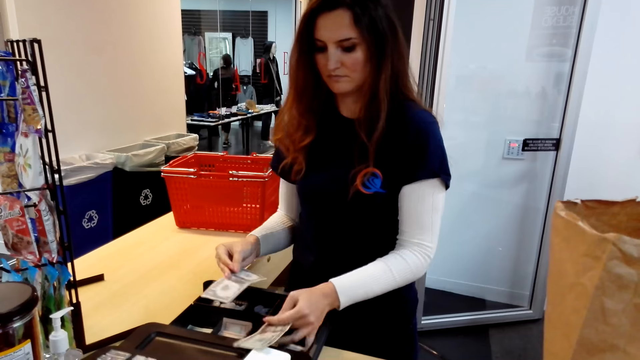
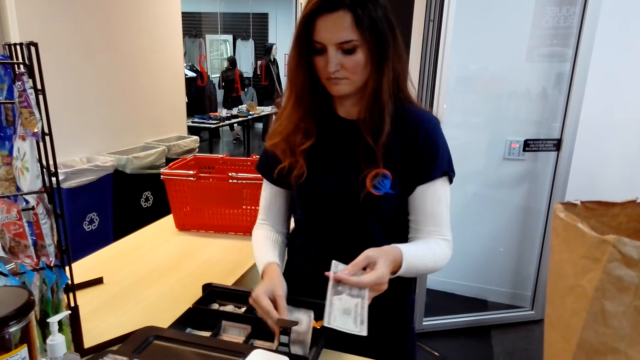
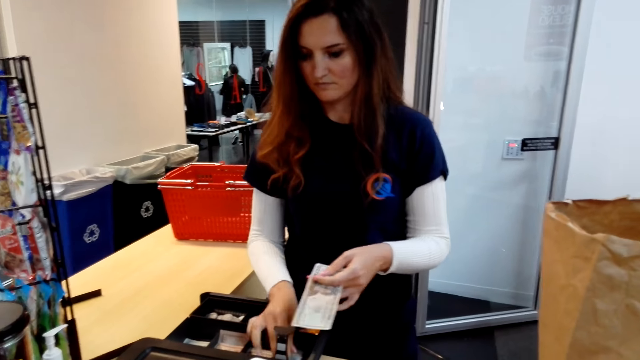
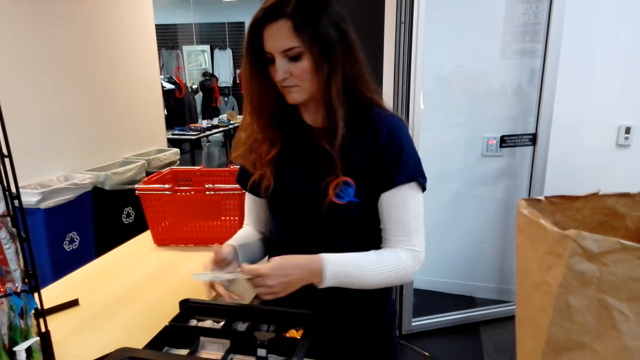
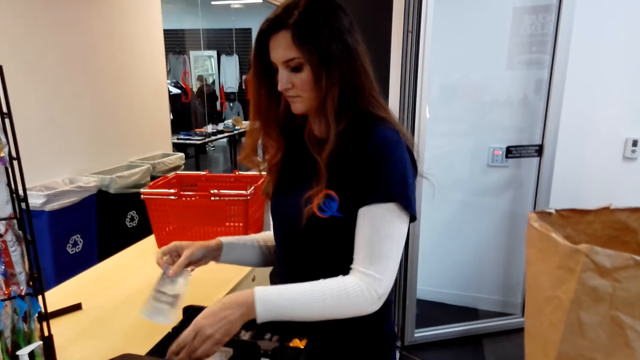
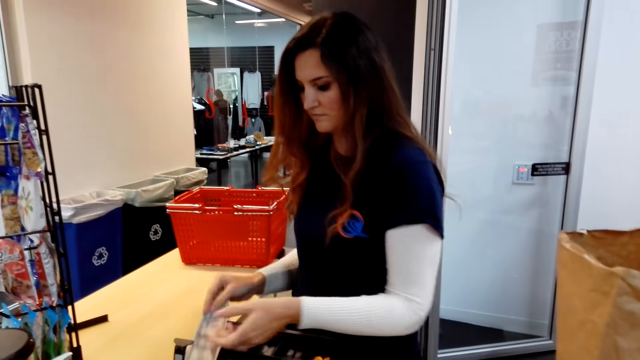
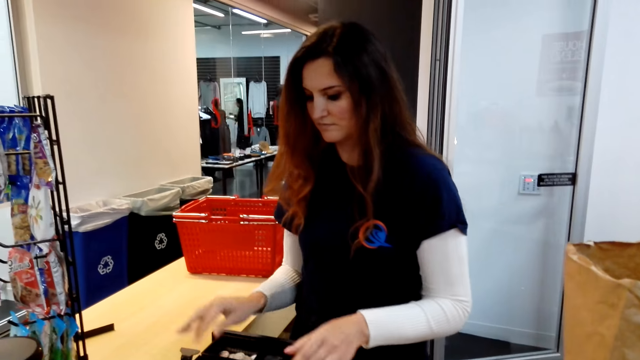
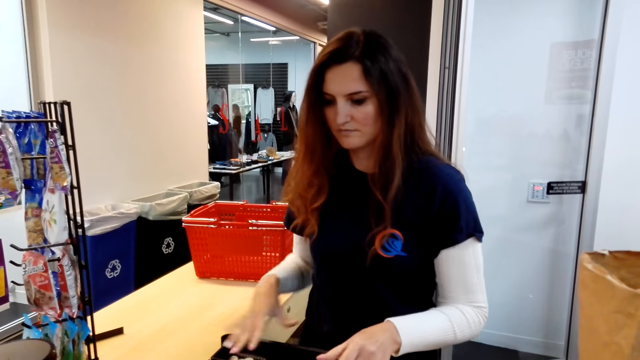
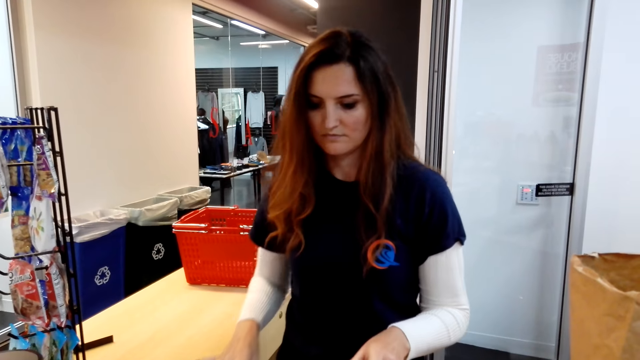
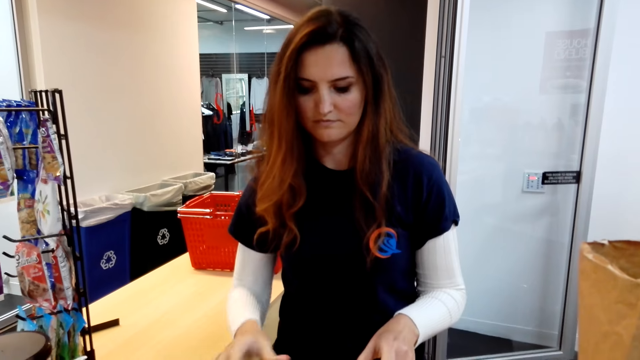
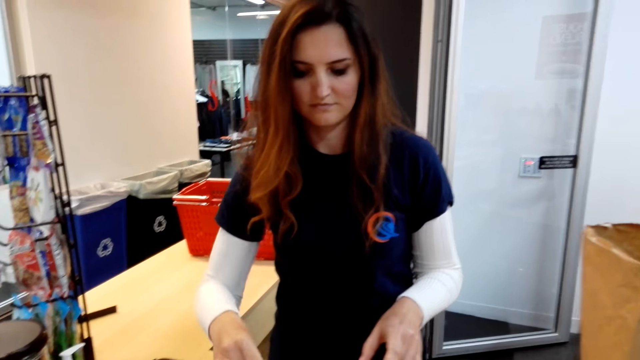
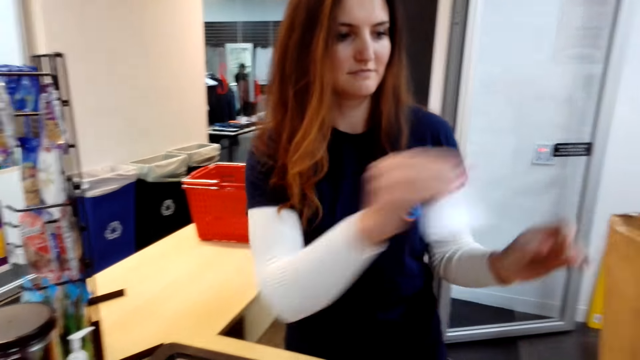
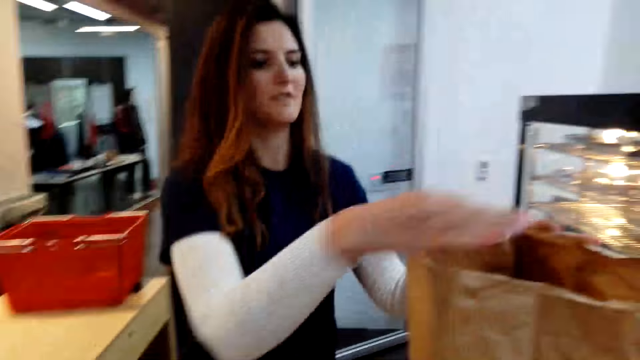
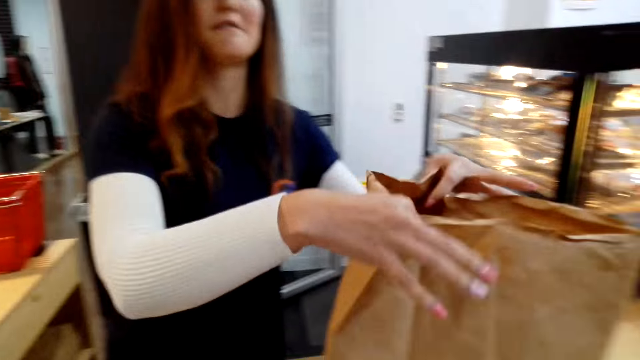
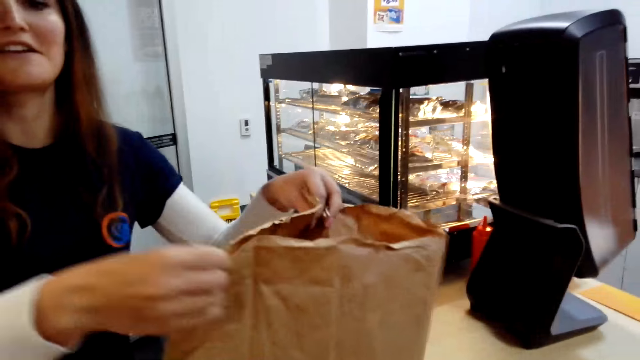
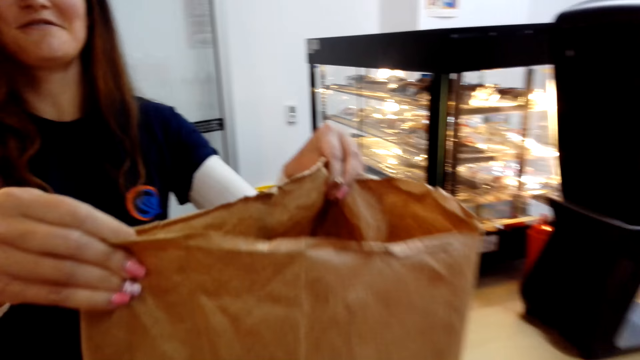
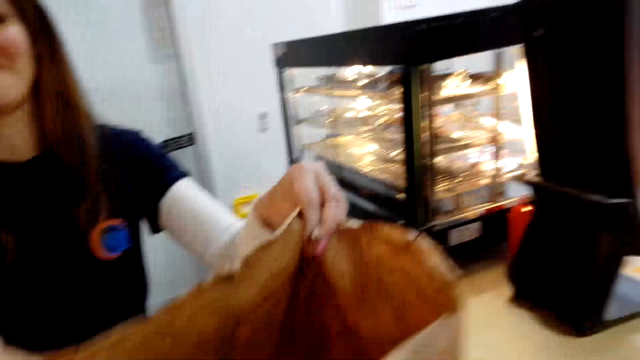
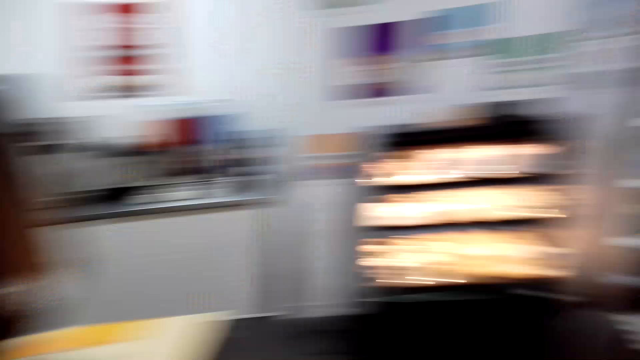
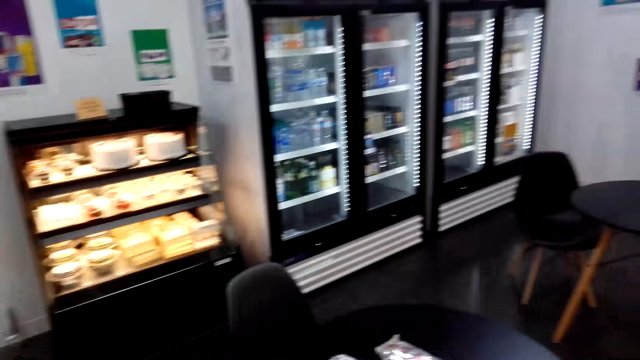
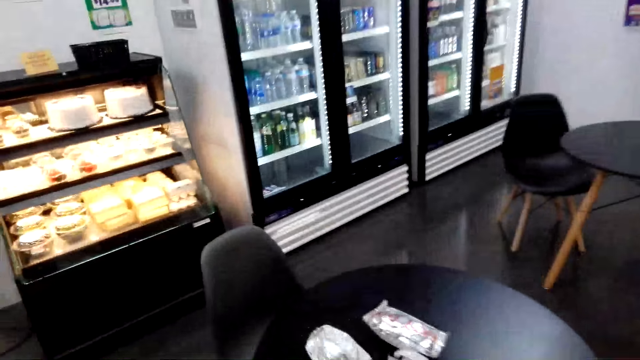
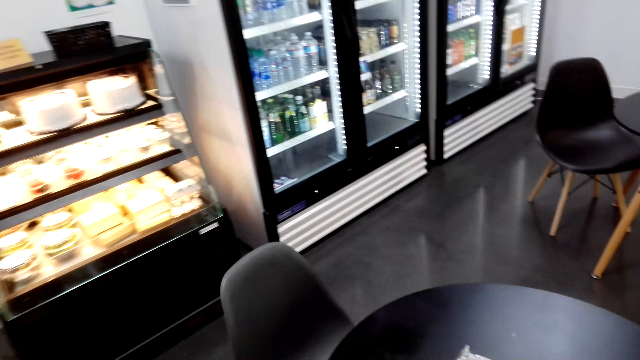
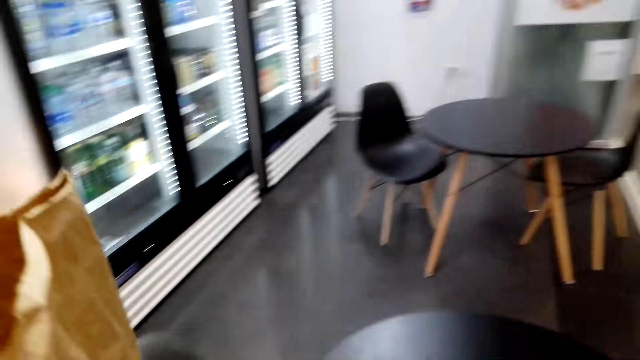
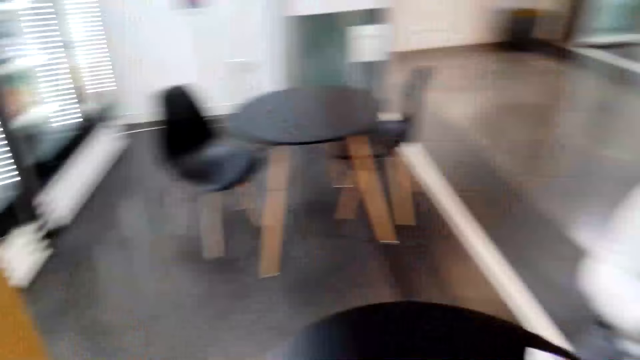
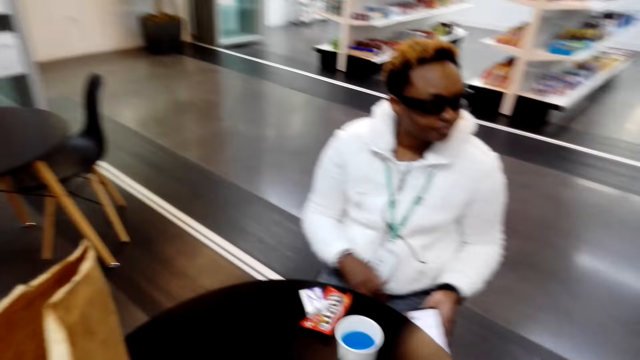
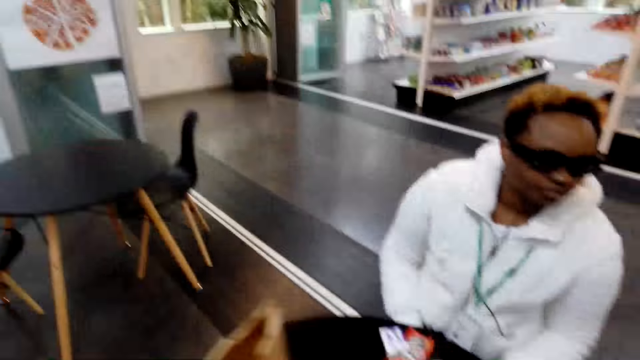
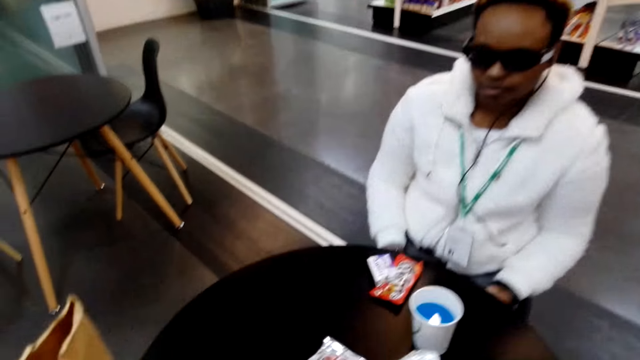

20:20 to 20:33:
The woman closes the drawer, takes the receipt, puts the receipt in the package bag, and gives the camera wearer the package bag. The camera wearer looks around. They walk around.

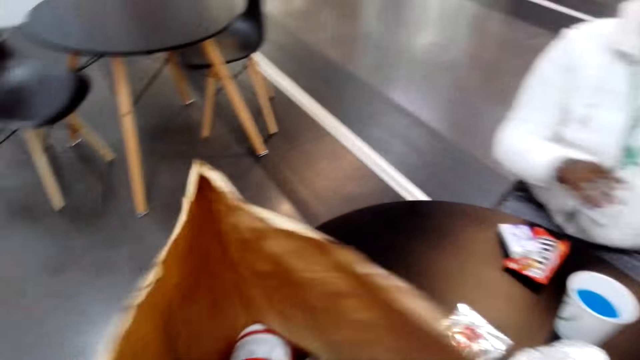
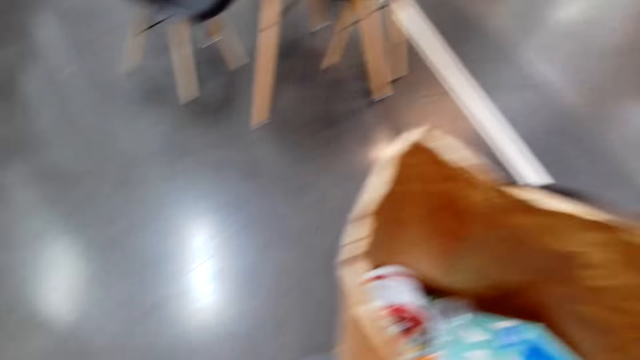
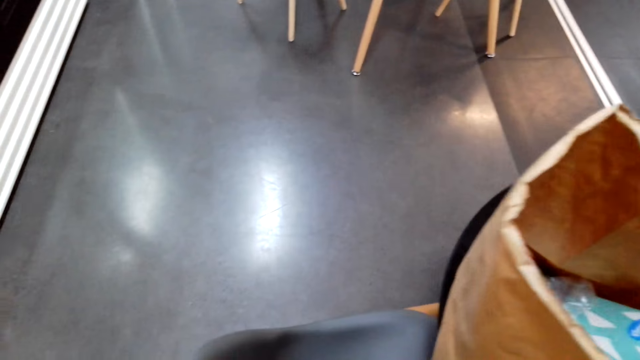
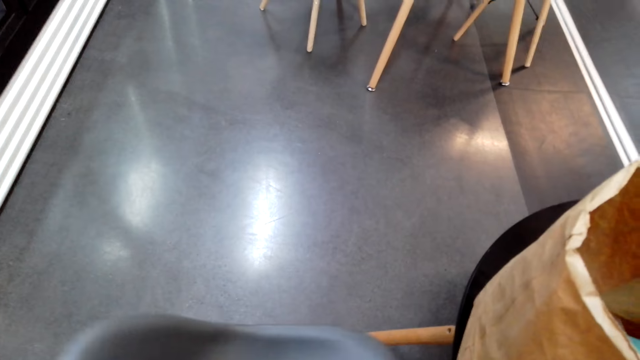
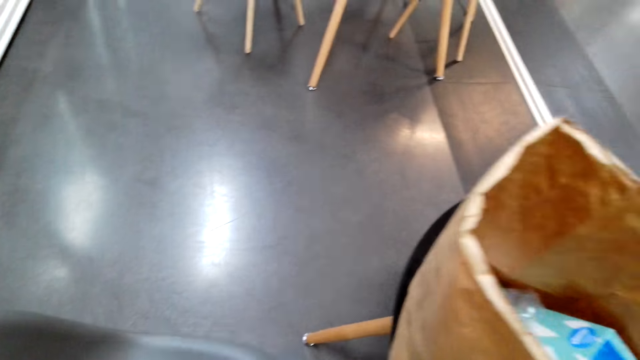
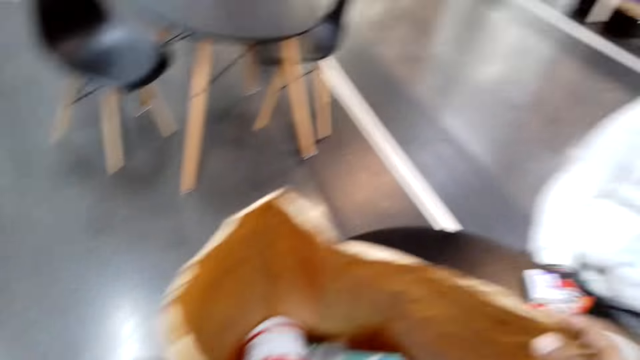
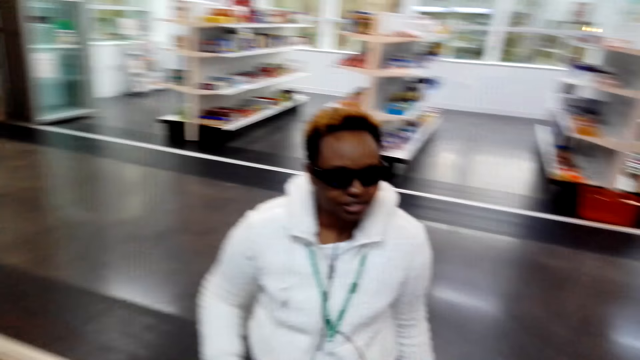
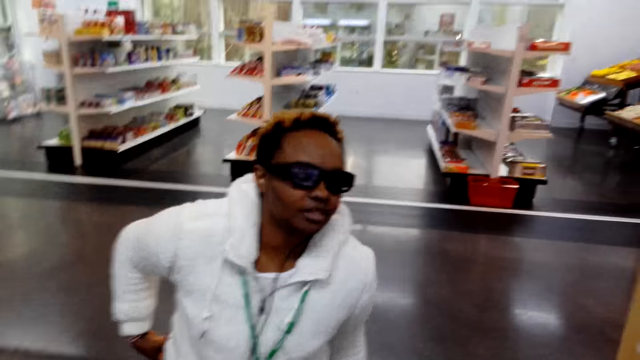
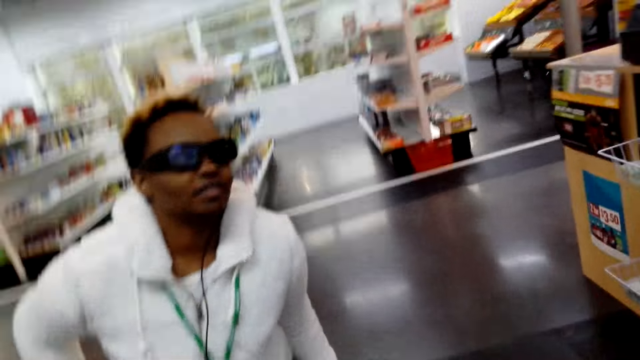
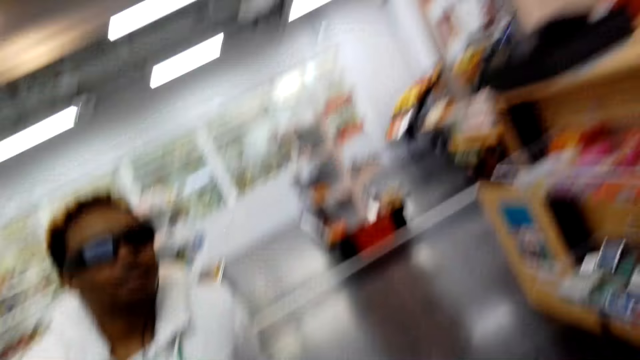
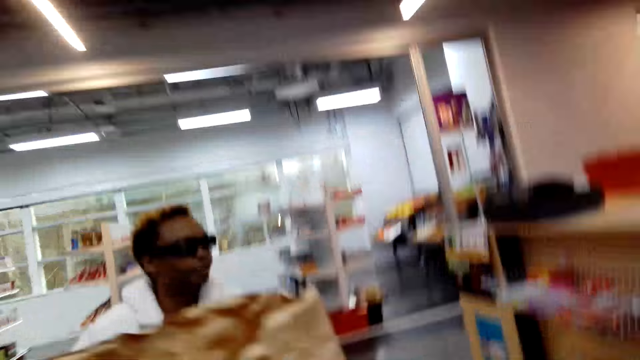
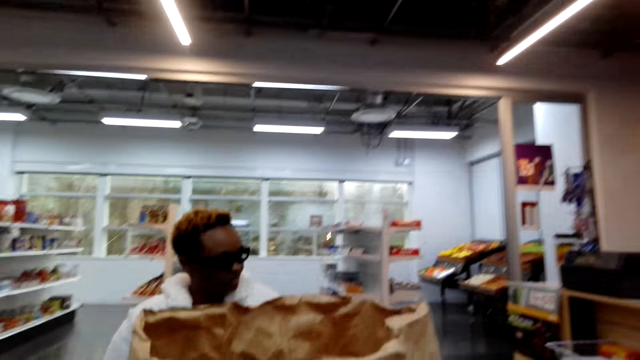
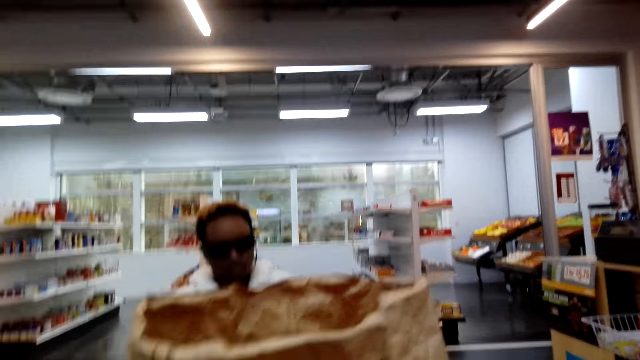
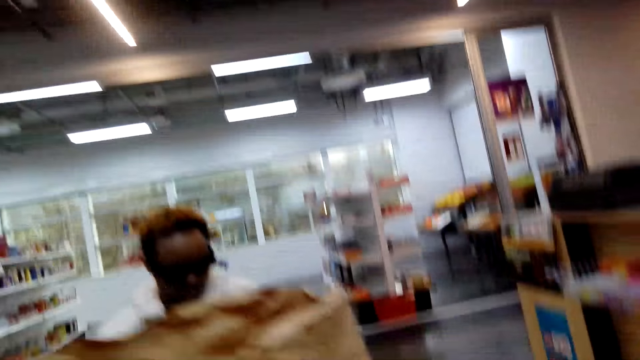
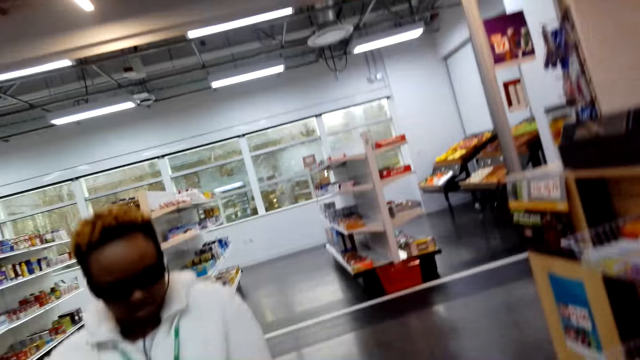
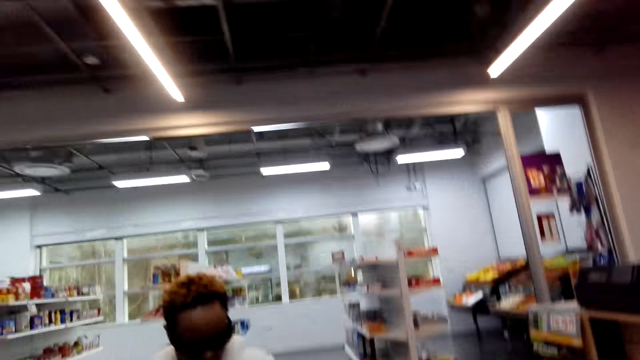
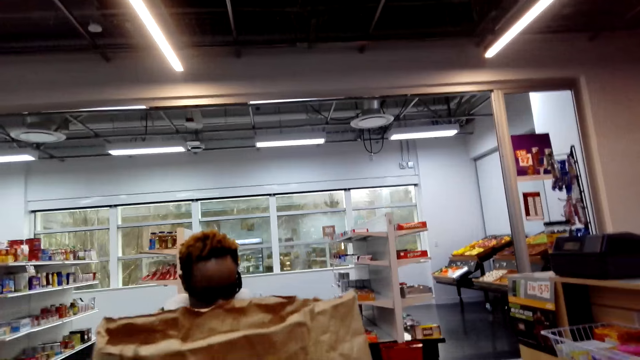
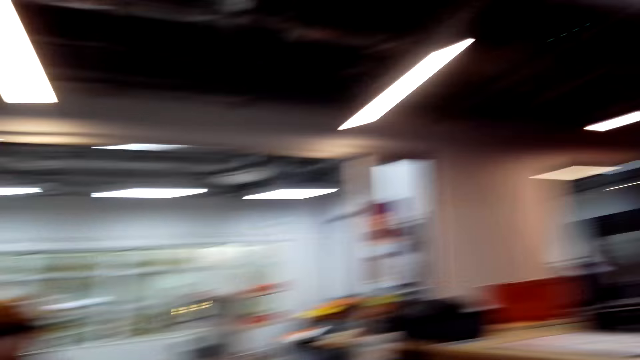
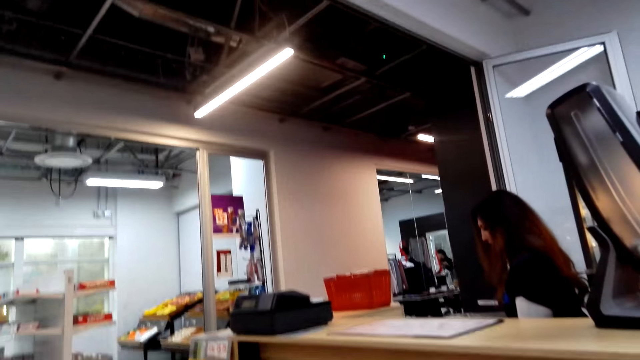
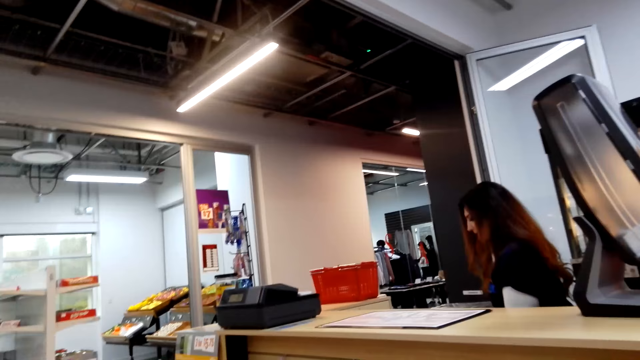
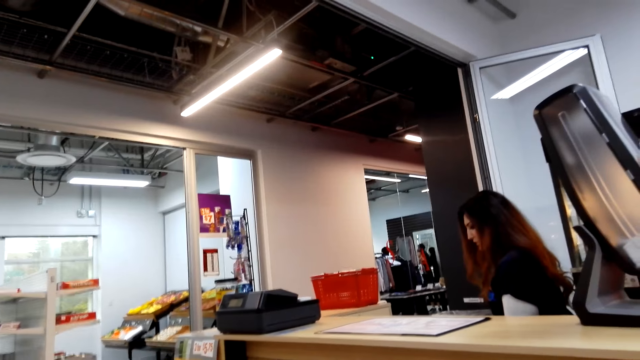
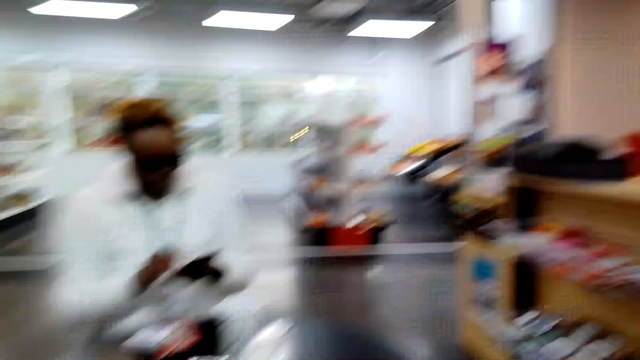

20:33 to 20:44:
The camera wearer puts the packaged goods on the table. They pull the chair. Another woman converses with the camera wearer. The woman sits on the chair. The camera wearer looks around.
